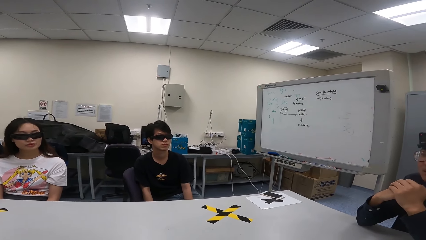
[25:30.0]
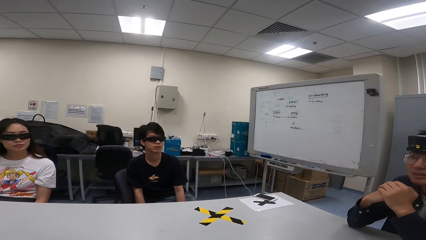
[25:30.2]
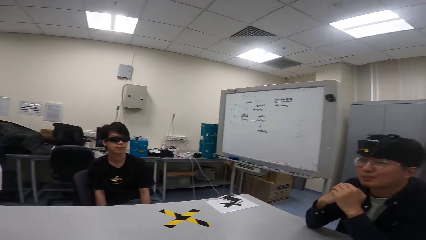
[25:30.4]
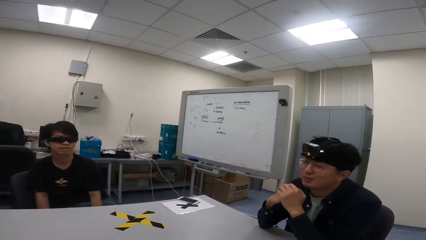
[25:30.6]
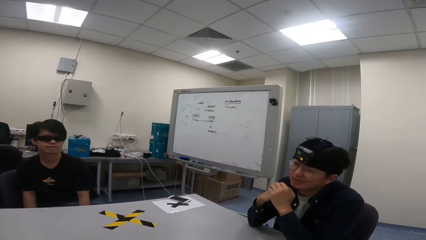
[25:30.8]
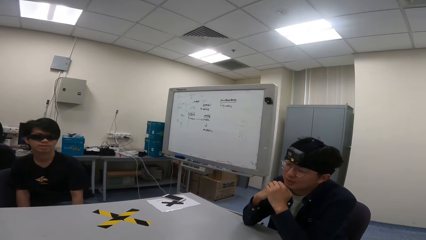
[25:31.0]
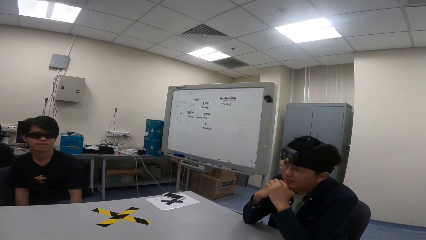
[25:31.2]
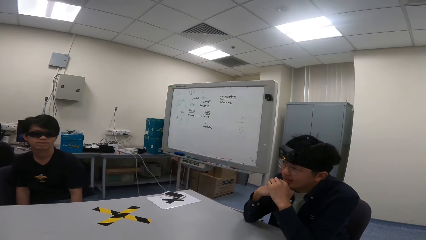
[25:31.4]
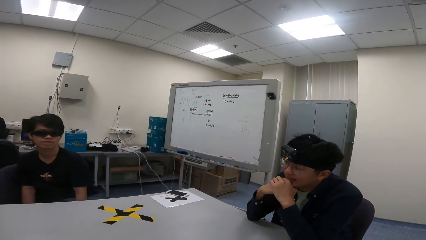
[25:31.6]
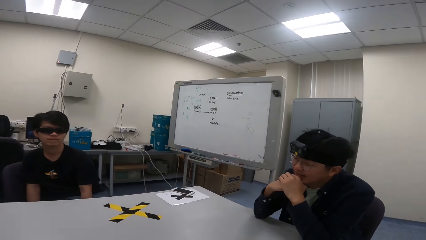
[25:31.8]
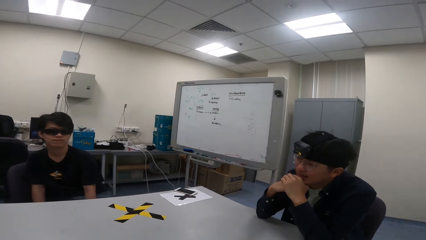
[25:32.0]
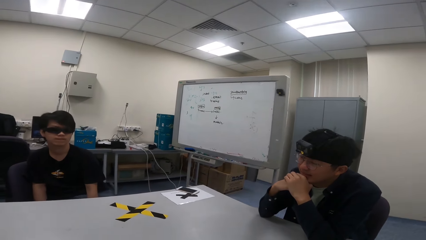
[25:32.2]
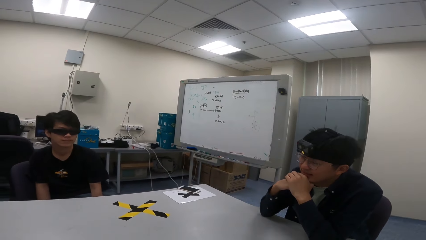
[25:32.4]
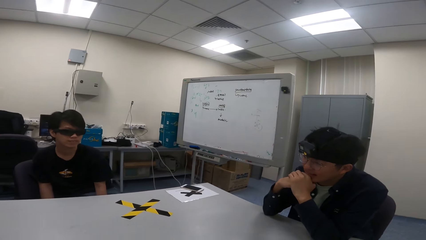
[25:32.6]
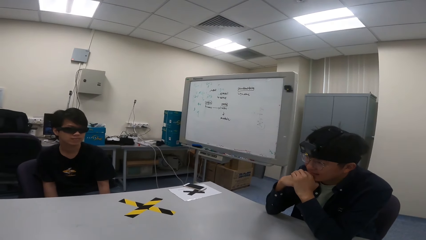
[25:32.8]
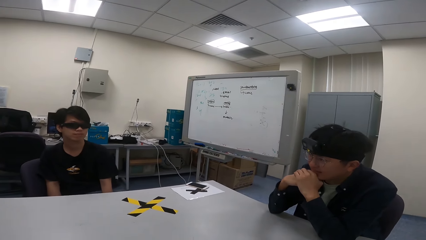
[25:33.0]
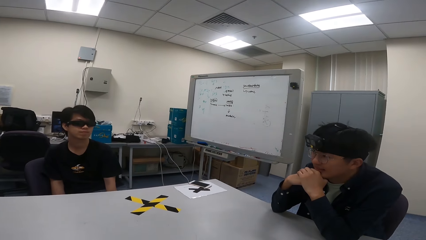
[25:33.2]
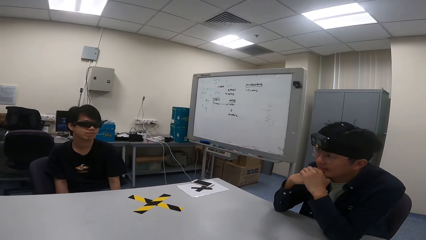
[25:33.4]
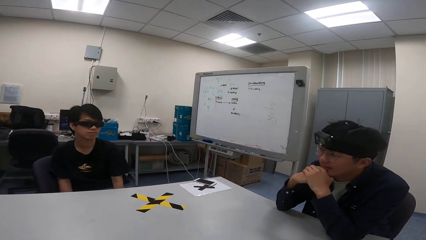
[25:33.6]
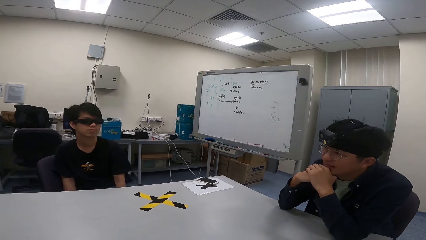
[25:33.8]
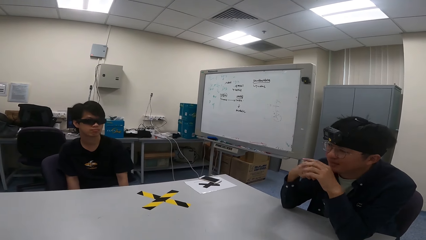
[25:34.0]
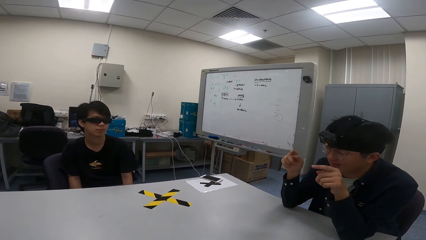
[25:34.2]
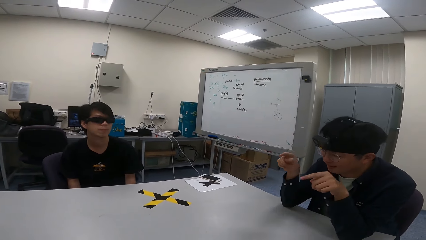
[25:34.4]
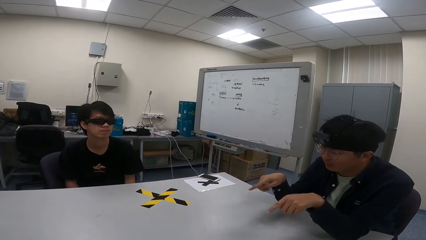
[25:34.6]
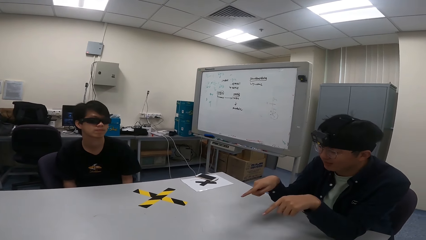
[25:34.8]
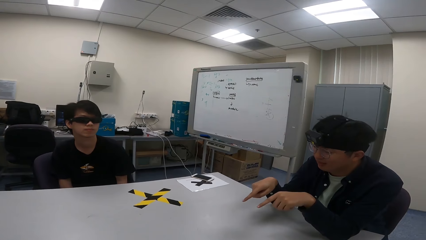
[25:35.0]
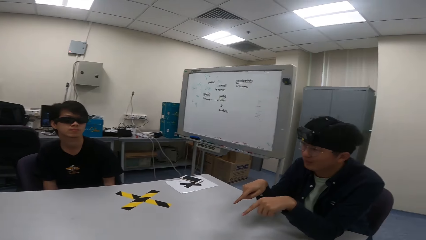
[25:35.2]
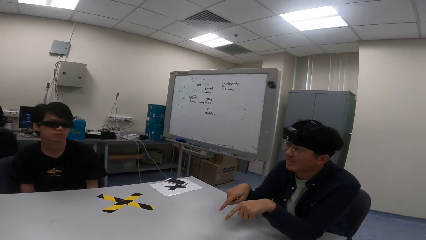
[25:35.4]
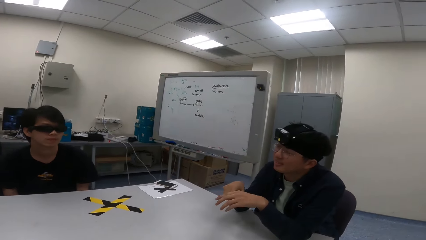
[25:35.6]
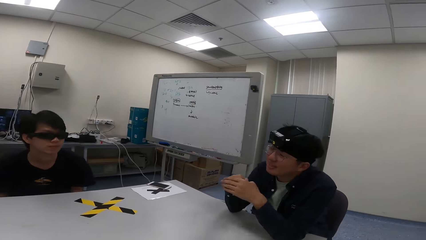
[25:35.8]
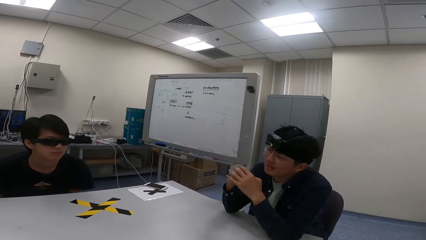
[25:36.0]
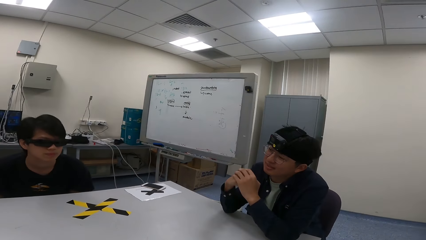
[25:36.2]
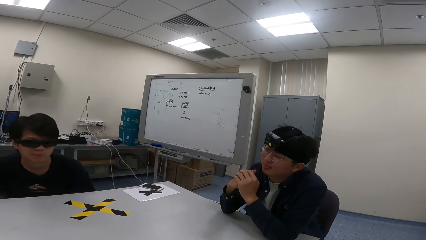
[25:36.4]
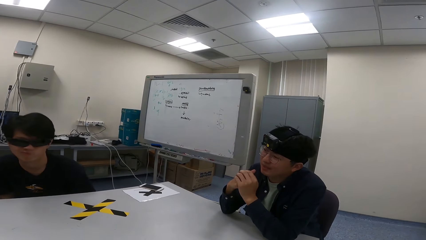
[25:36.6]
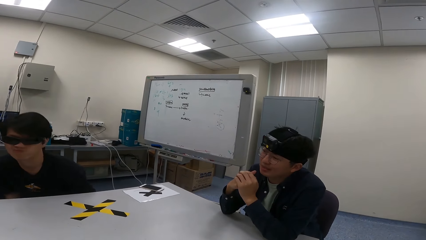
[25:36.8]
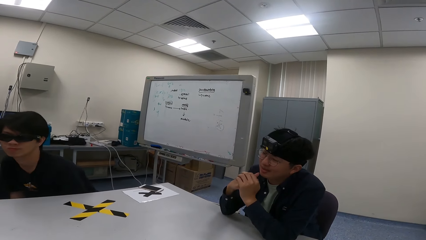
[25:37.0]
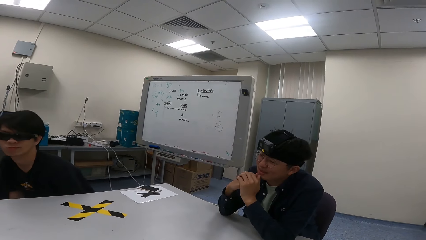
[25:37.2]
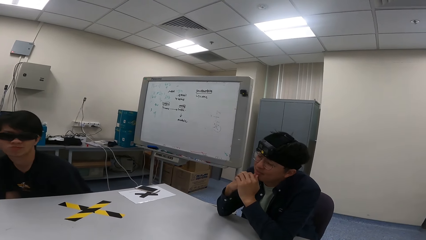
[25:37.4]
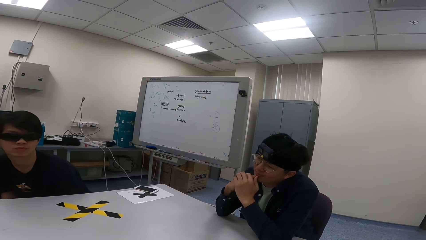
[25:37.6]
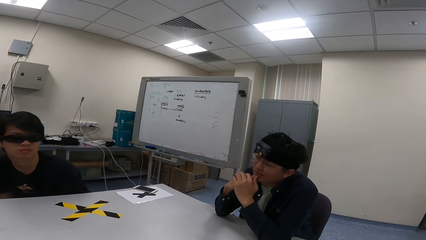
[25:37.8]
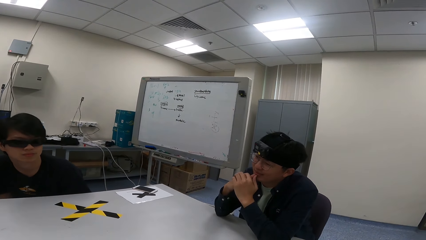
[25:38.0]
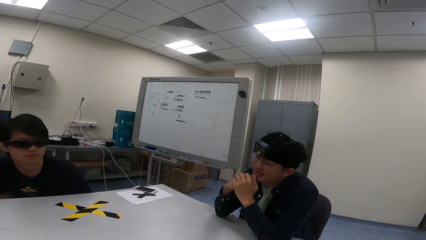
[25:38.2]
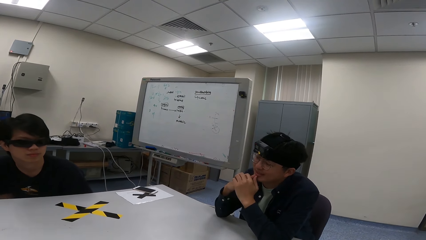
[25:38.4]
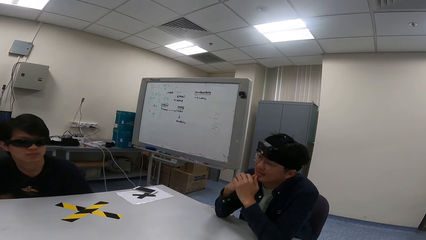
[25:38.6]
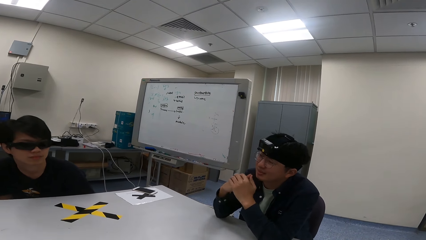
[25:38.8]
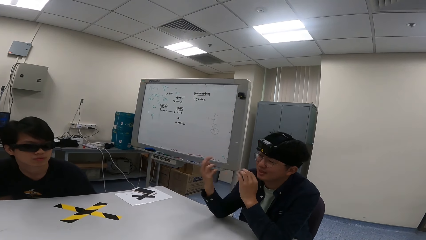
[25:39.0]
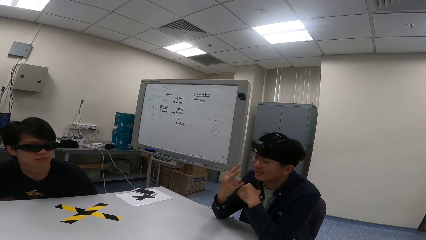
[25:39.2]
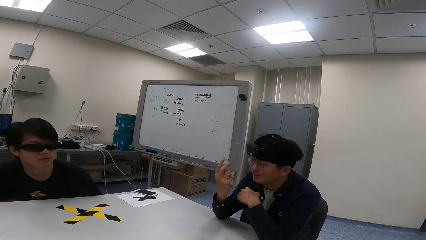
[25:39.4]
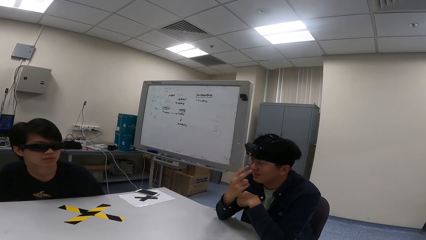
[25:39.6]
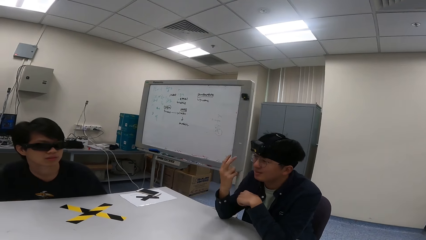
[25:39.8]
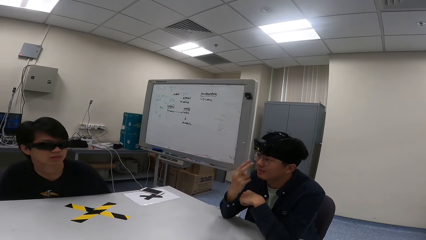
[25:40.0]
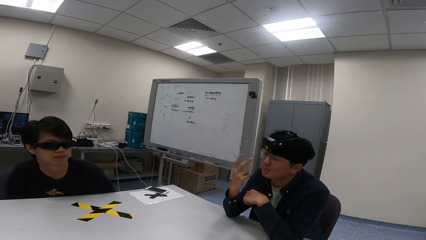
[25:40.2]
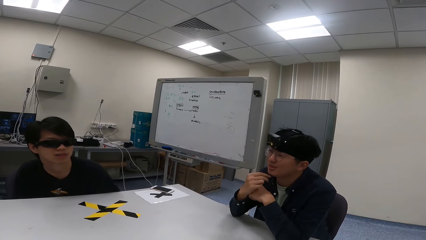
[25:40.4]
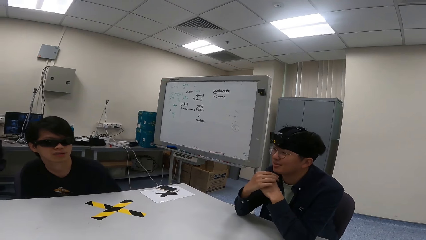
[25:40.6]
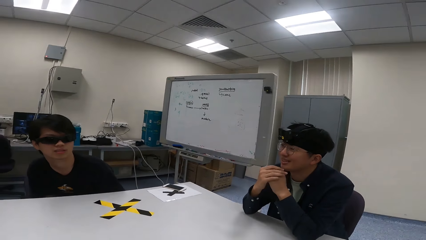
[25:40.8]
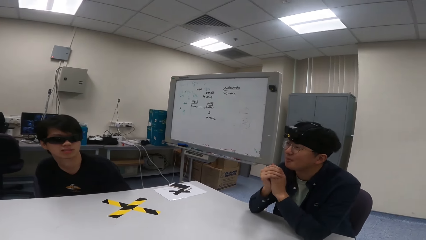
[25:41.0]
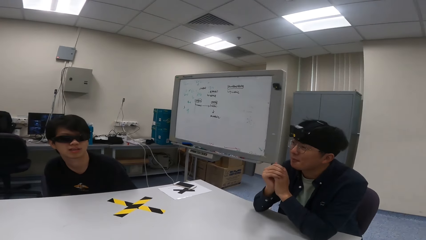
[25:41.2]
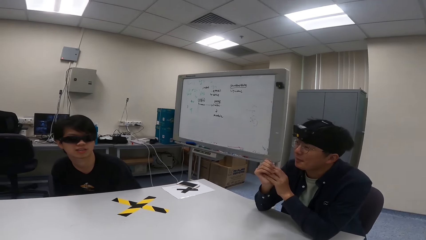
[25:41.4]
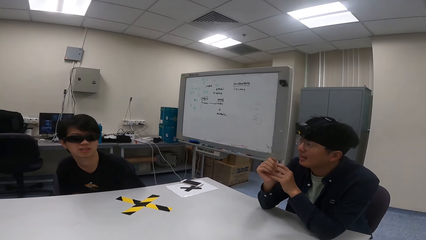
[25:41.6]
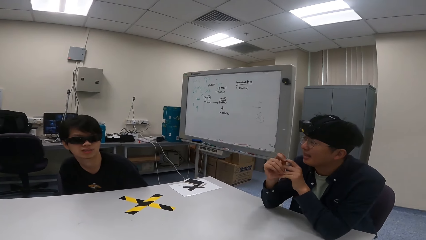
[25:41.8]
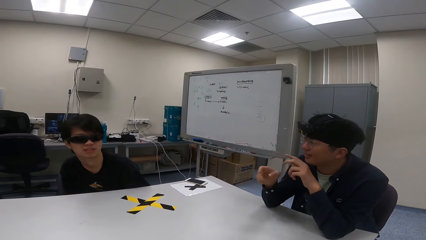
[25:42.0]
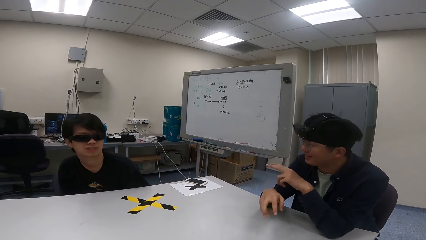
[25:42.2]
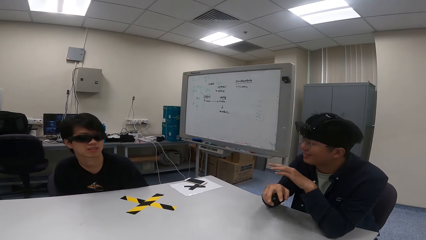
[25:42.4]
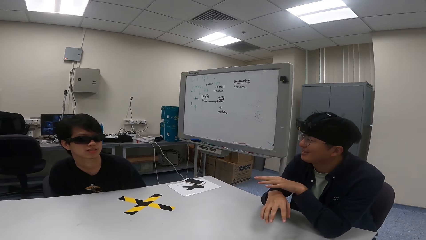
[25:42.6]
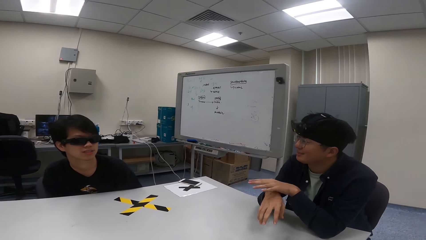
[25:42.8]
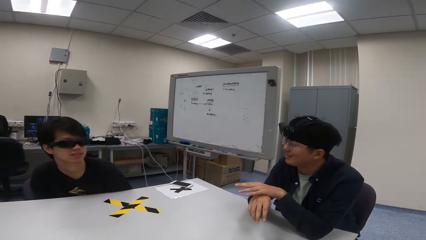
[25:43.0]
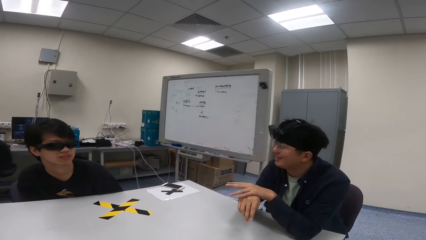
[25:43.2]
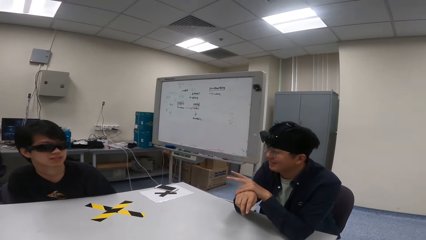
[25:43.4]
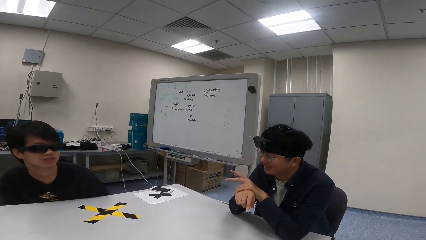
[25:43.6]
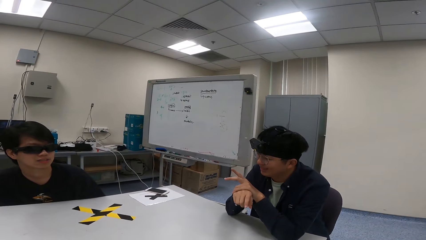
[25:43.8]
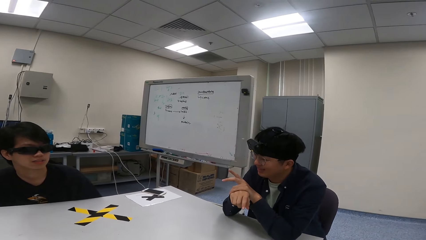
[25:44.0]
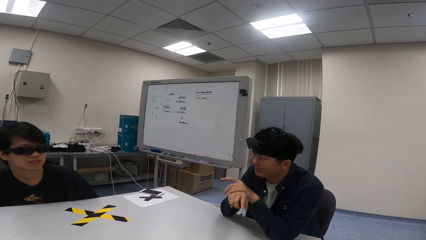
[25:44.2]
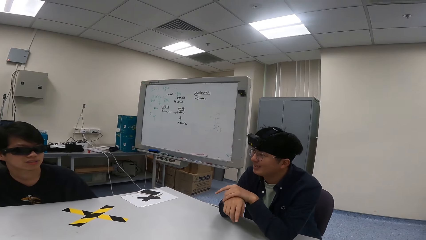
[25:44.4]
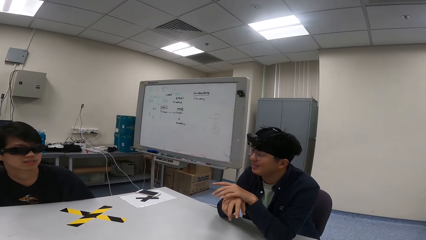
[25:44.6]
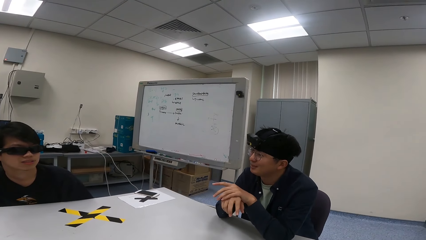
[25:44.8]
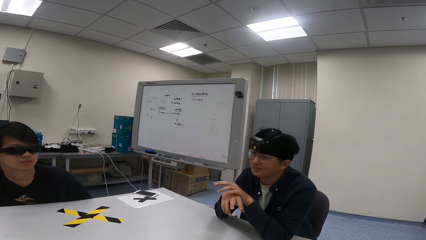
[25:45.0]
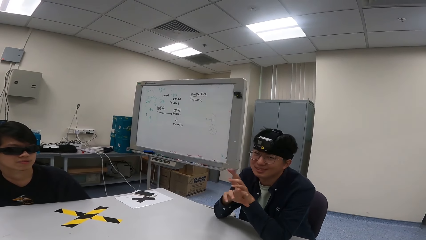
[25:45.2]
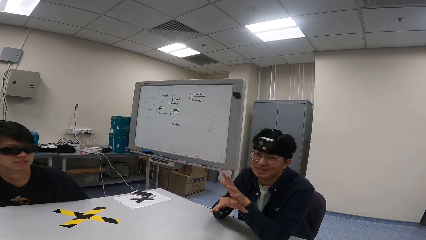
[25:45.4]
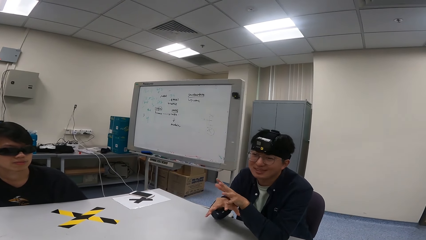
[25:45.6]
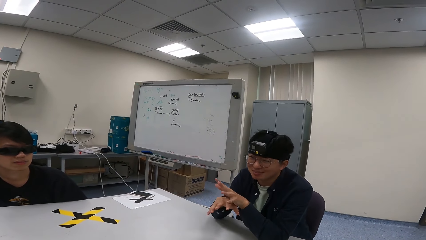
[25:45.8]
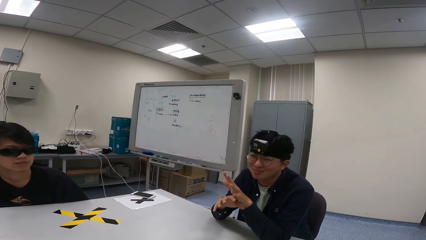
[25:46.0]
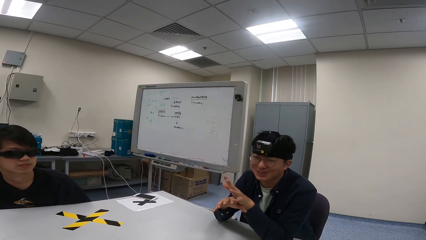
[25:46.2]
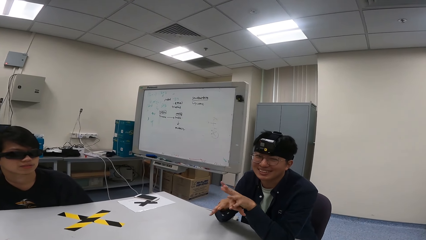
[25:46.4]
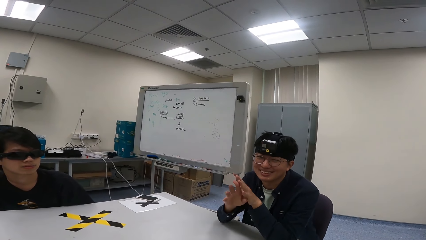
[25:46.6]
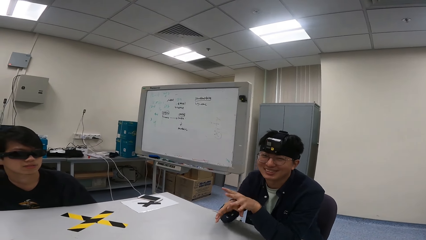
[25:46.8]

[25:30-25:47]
A person nods the head. Another person sways hands.
